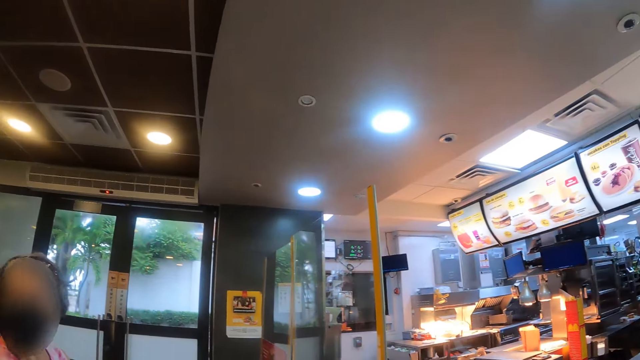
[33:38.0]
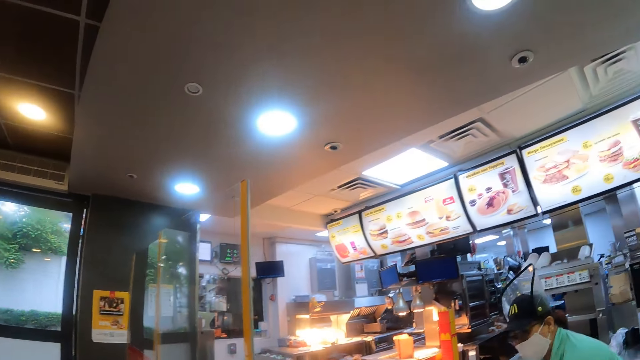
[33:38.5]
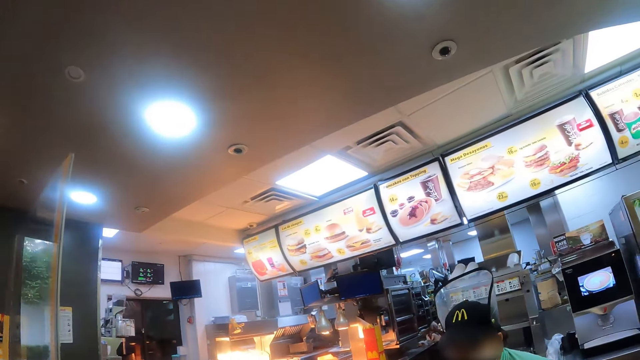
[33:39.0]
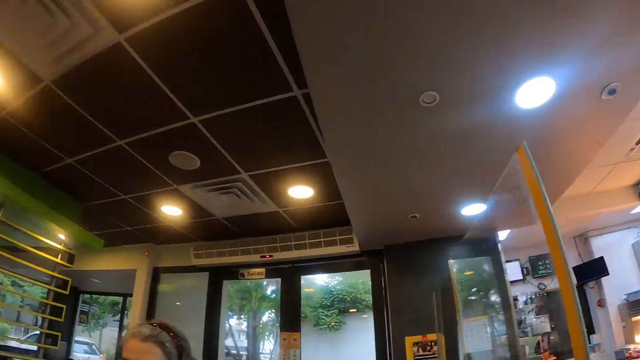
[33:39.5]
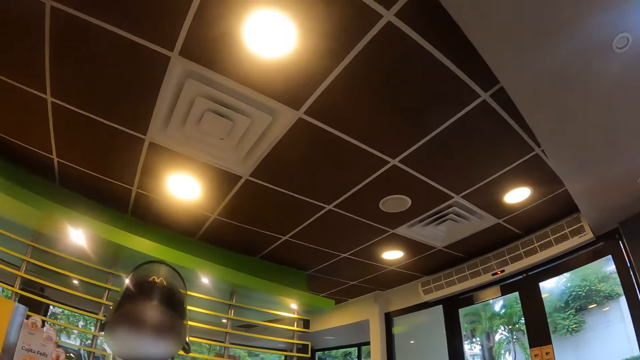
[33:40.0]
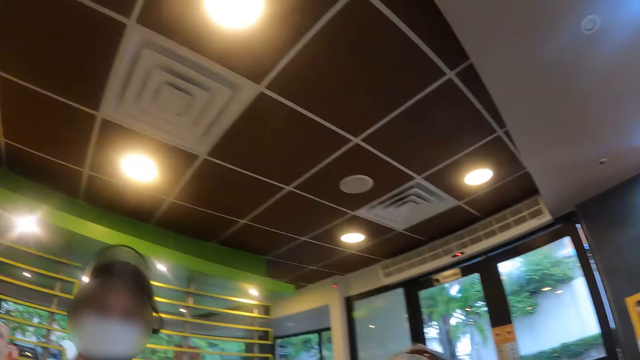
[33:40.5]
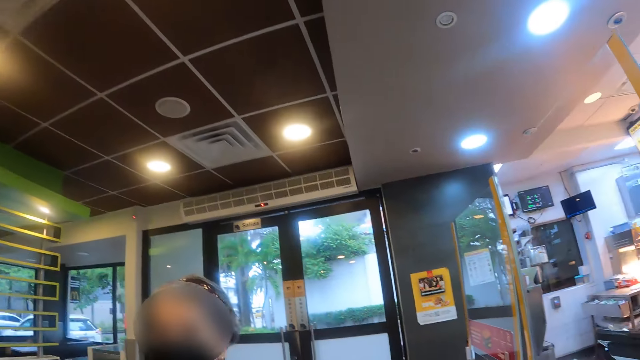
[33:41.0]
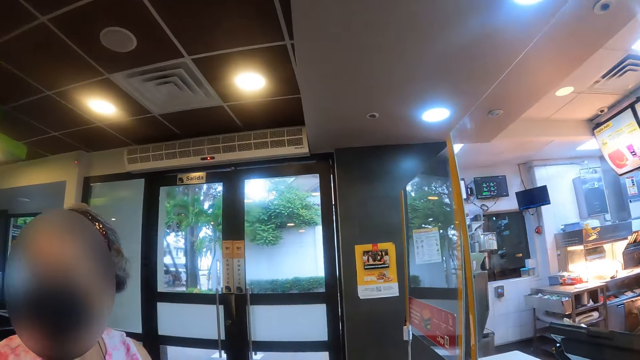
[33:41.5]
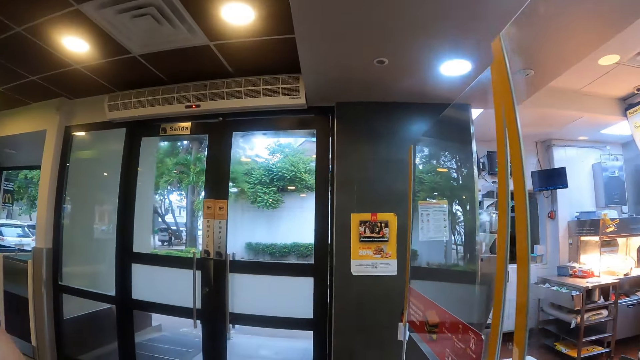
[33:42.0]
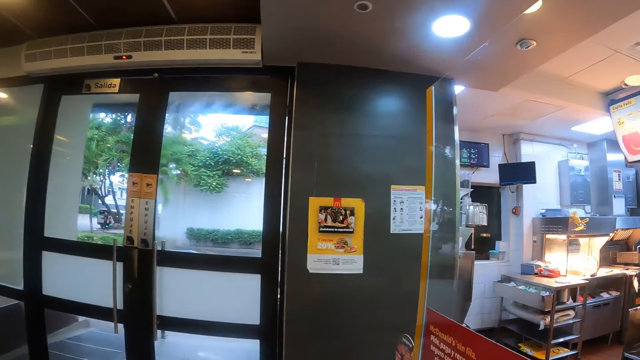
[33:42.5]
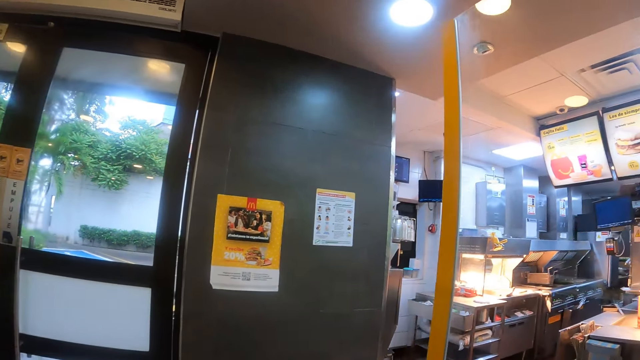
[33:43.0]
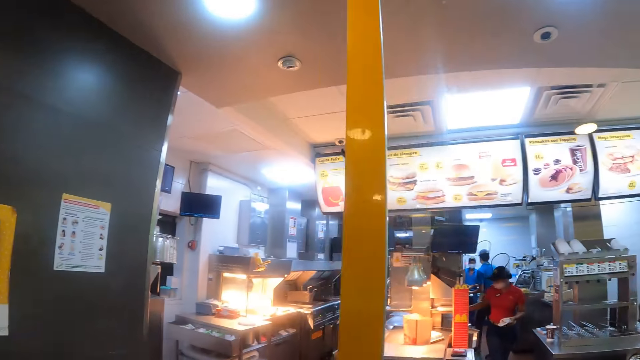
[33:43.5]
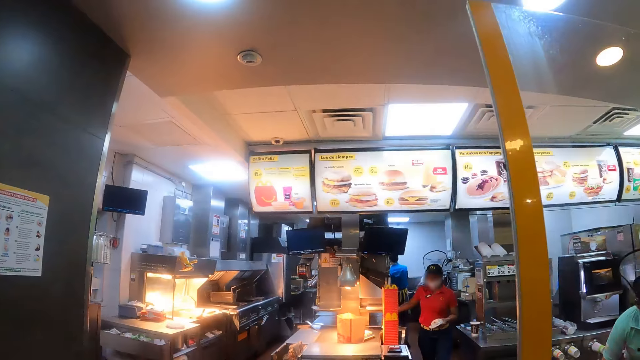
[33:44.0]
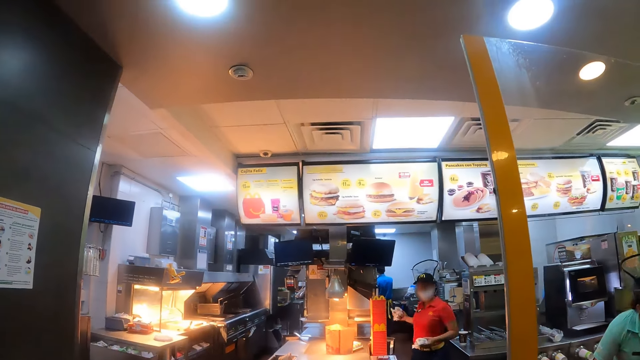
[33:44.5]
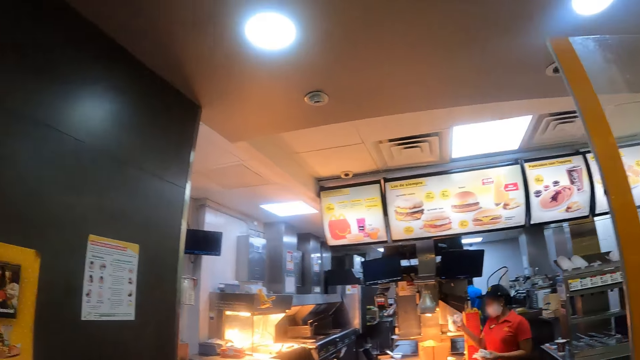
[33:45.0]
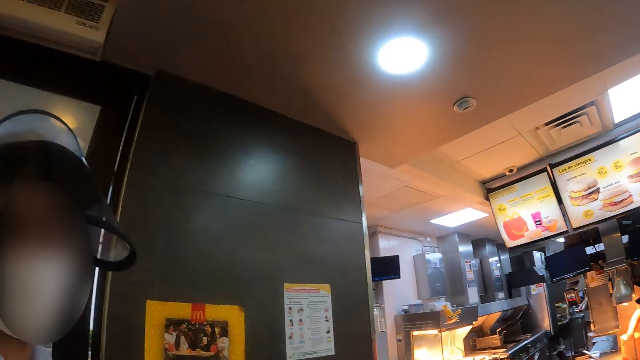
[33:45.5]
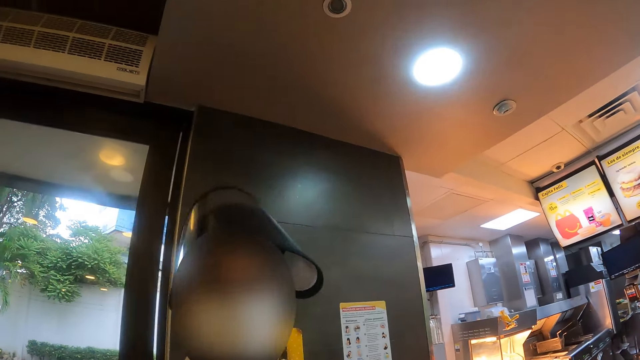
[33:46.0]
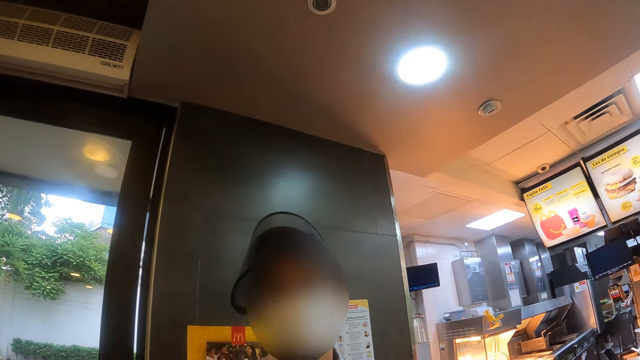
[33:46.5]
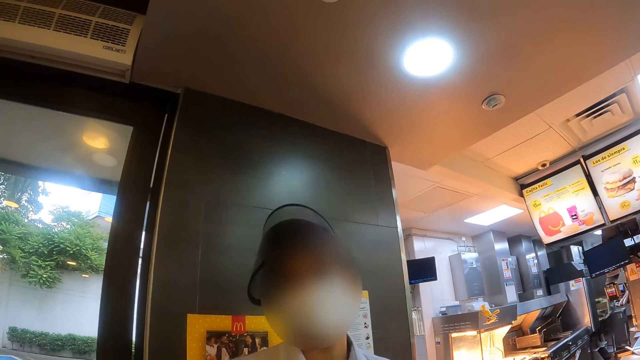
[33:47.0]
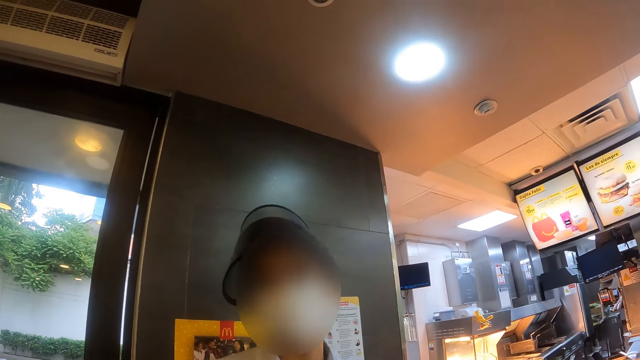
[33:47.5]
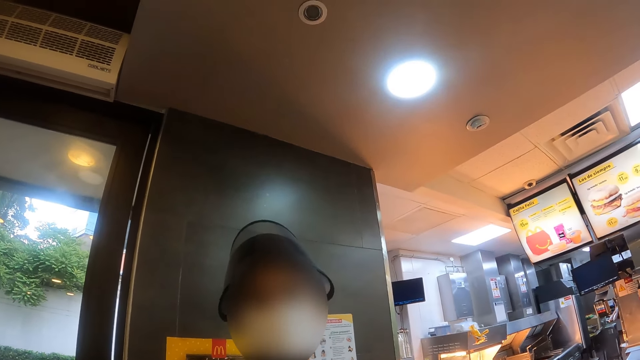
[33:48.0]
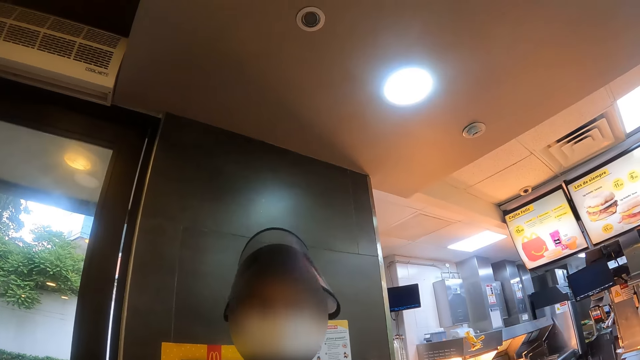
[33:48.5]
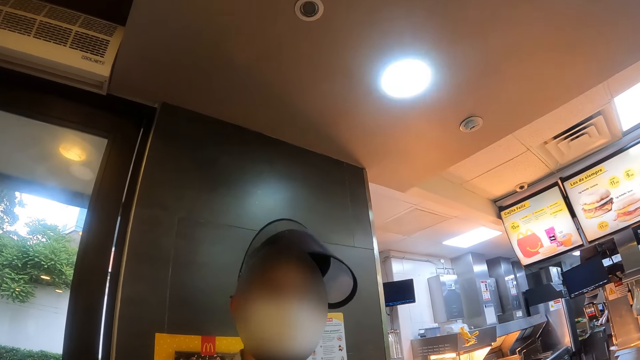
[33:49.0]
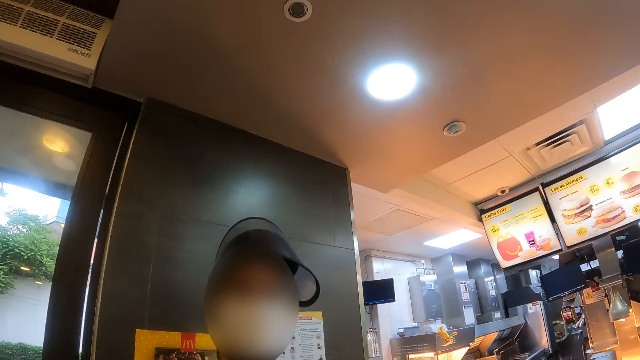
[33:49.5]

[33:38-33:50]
A server interacts with the camera wearer. The camera wearer walks across the room. They look around. The server interacts with the camera wearer.

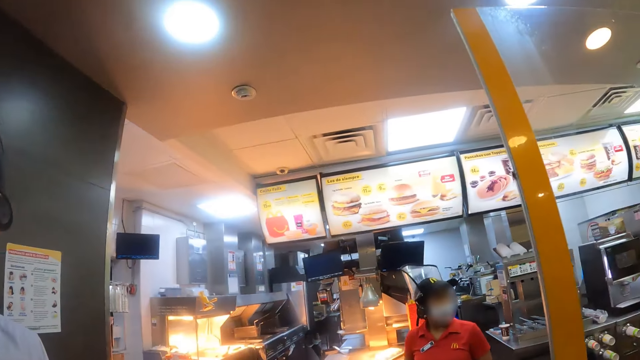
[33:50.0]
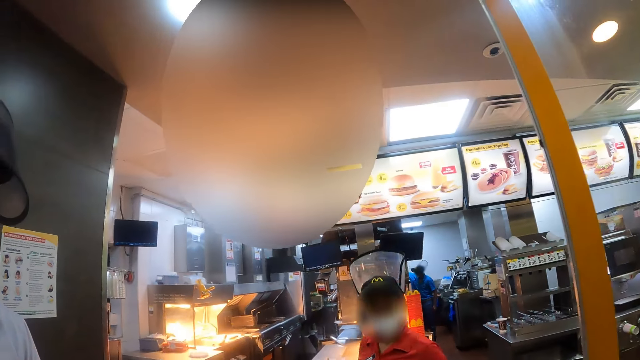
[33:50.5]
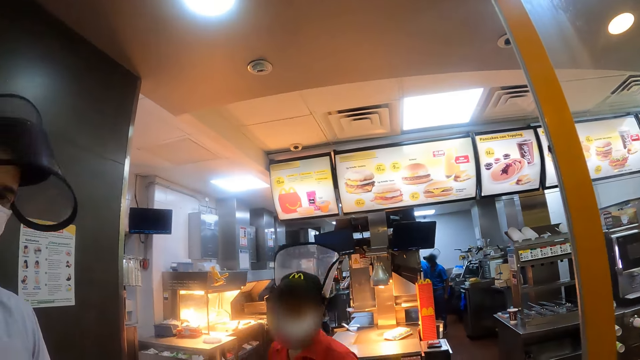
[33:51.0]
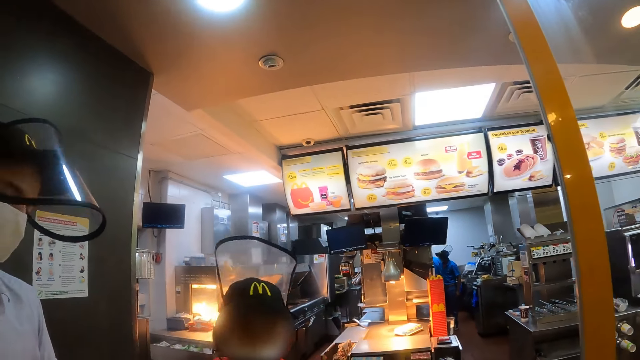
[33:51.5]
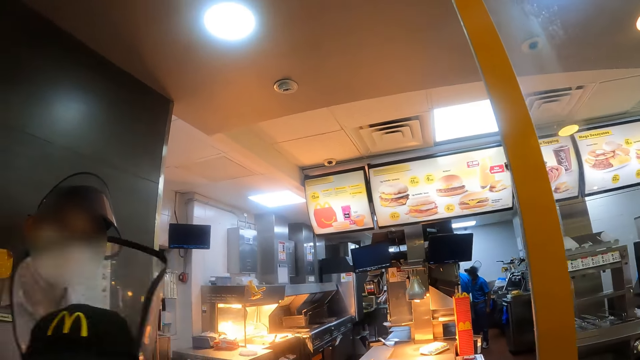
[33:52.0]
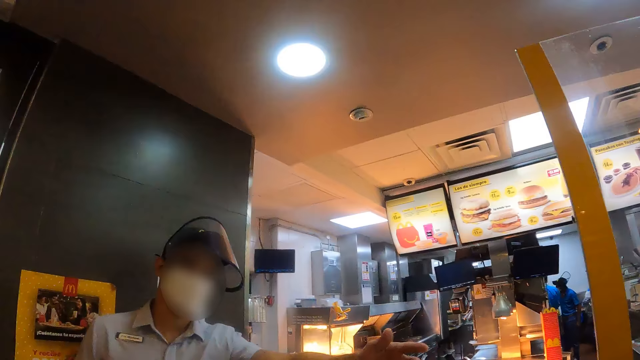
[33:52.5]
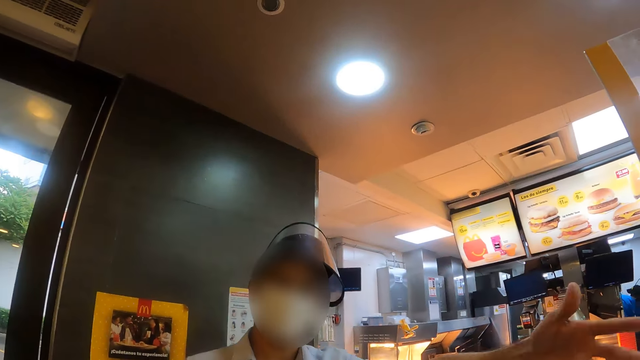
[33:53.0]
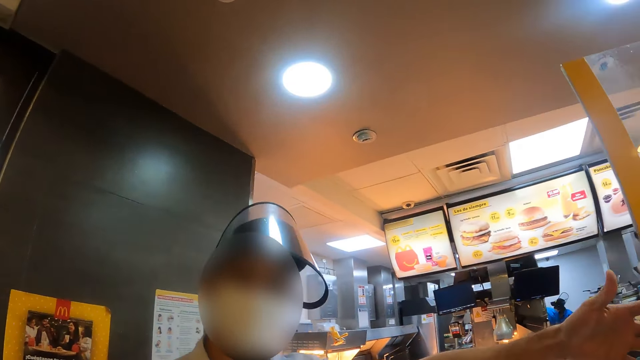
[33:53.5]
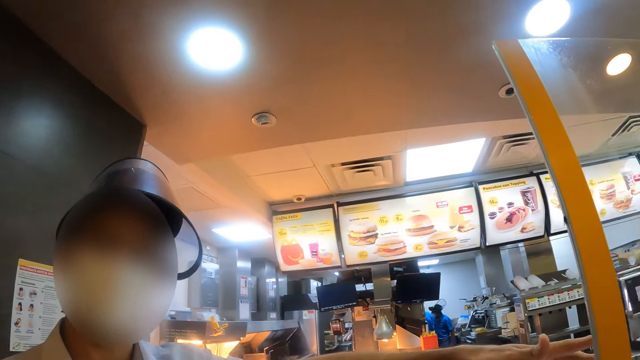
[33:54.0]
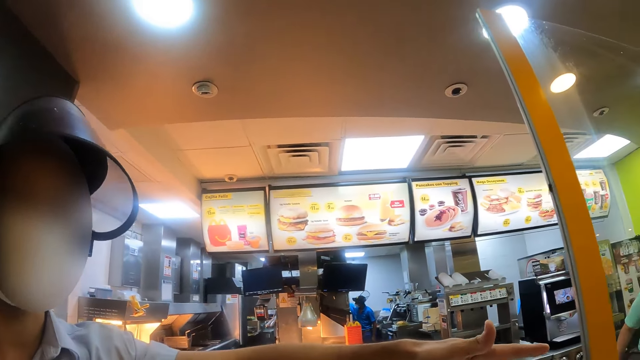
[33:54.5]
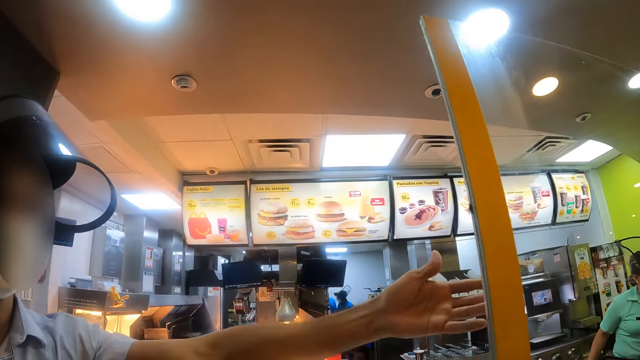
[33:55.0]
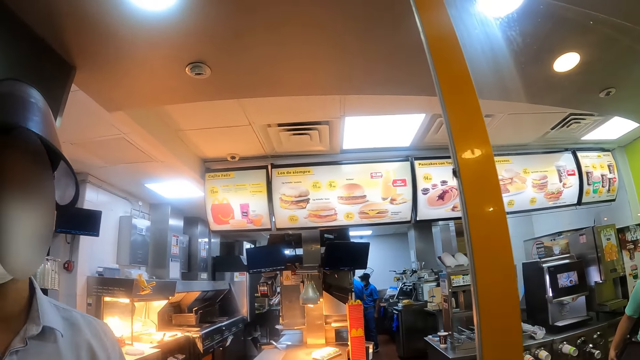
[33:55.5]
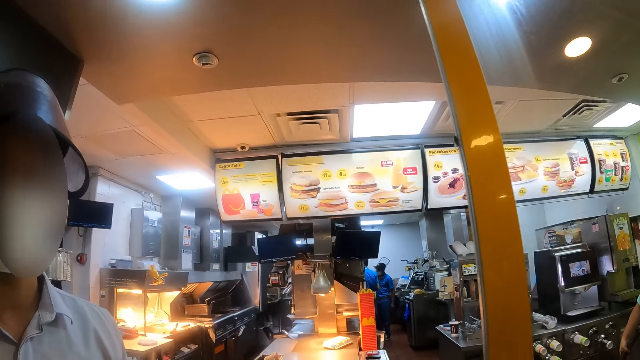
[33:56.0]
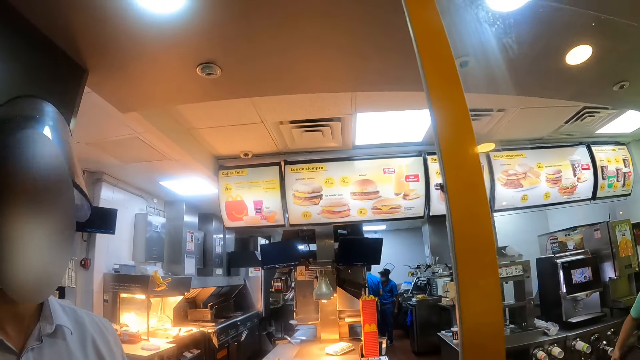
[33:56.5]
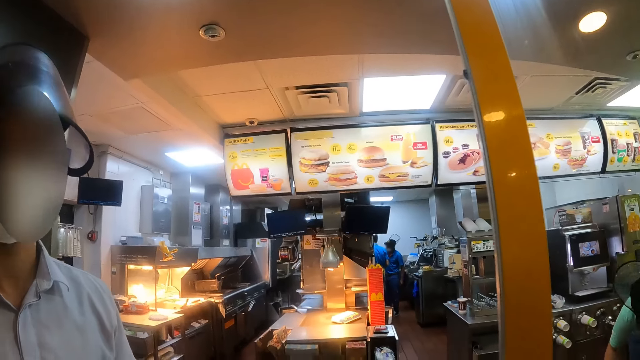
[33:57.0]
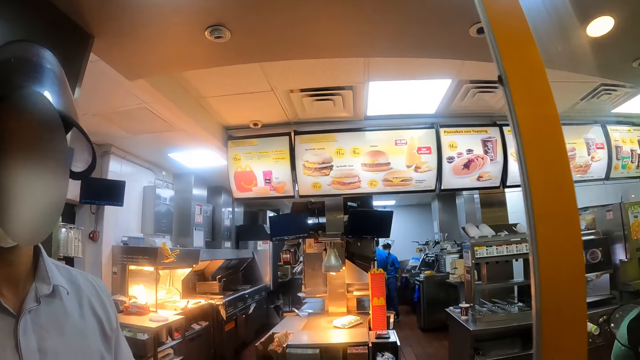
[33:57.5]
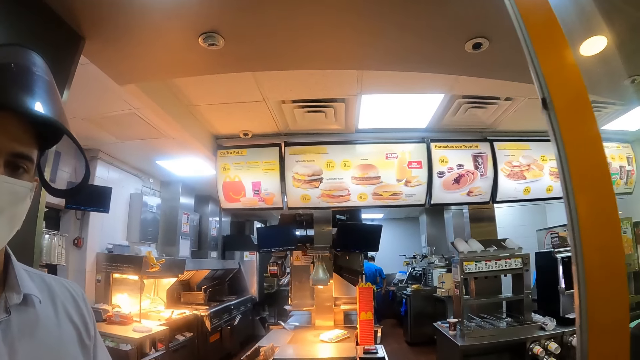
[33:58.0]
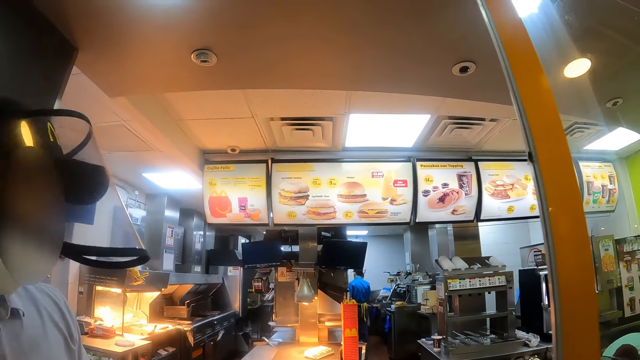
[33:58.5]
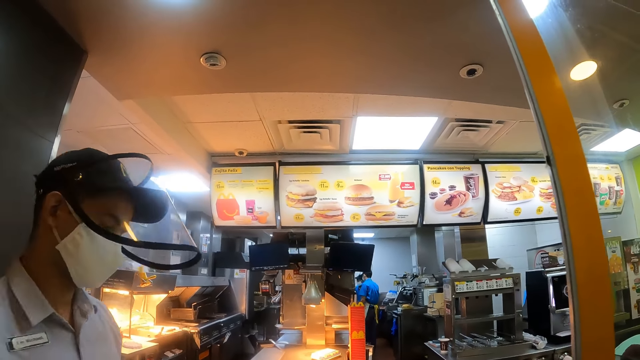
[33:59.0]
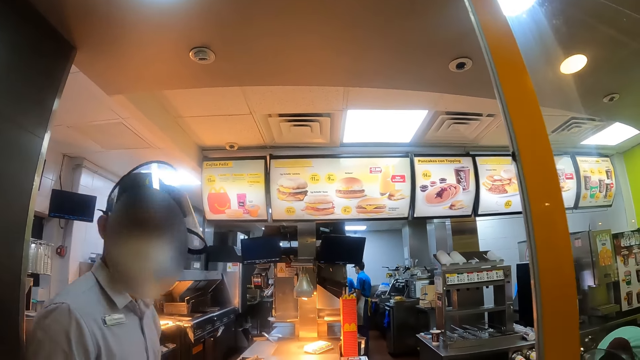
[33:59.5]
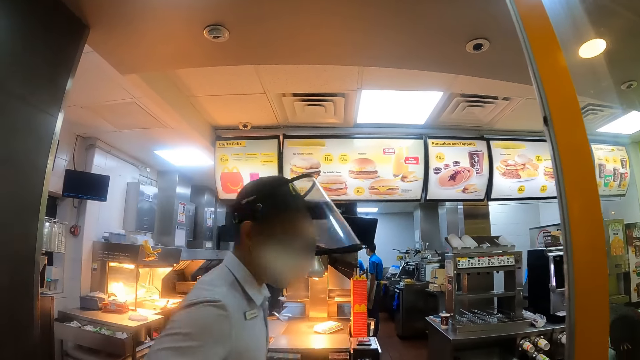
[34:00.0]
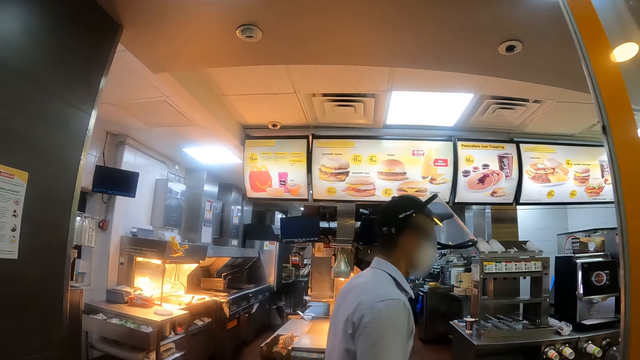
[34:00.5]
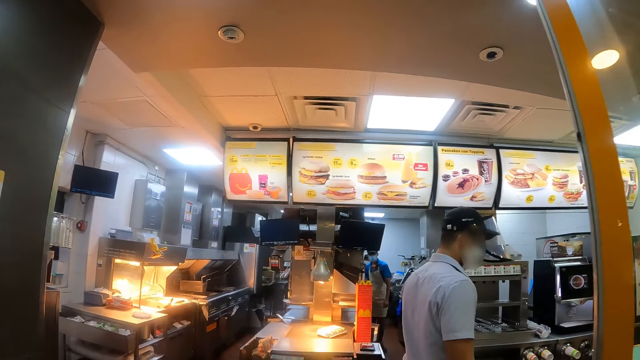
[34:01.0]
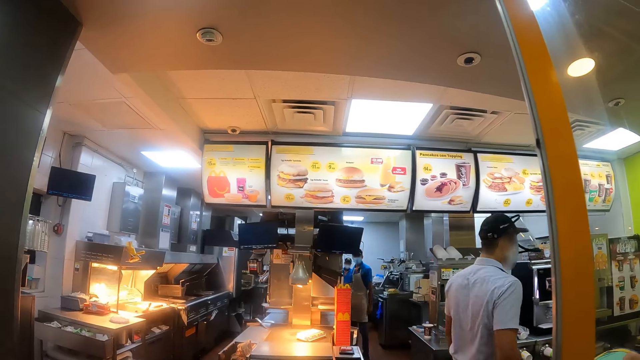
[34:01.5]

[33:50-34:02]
A server walks in the kitchen.
